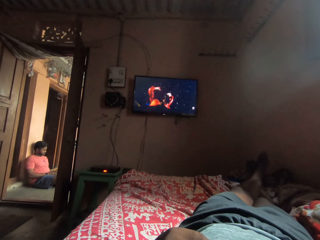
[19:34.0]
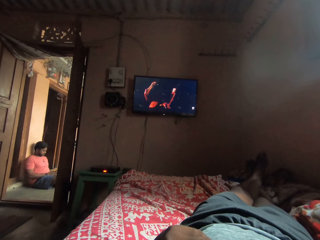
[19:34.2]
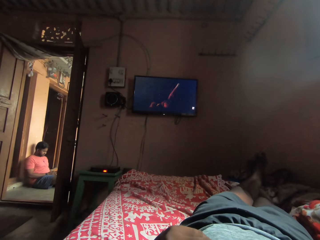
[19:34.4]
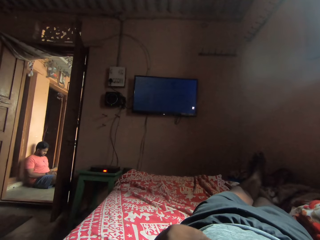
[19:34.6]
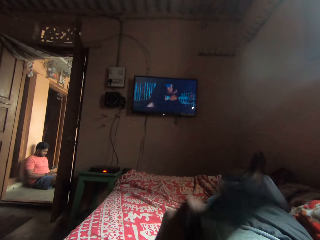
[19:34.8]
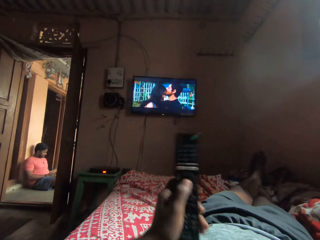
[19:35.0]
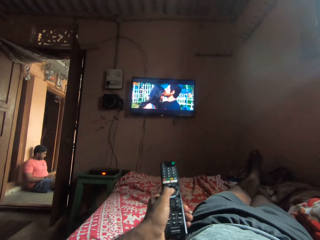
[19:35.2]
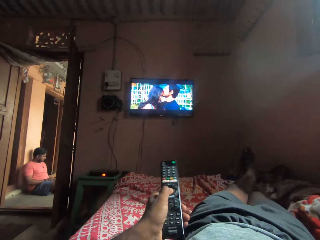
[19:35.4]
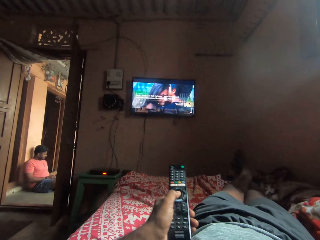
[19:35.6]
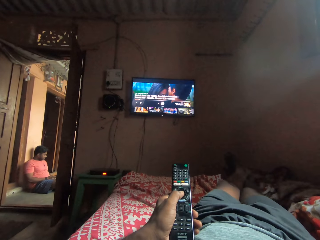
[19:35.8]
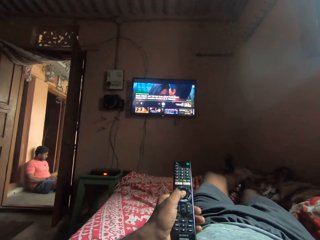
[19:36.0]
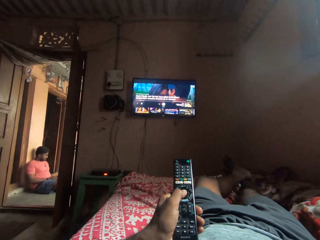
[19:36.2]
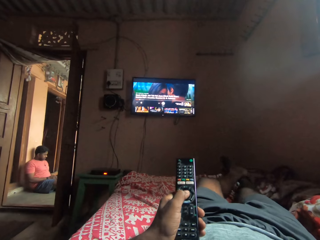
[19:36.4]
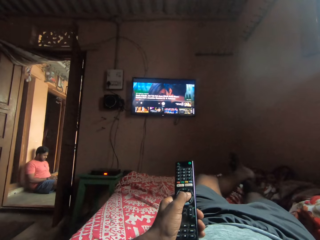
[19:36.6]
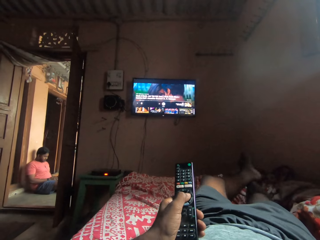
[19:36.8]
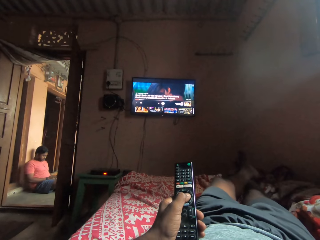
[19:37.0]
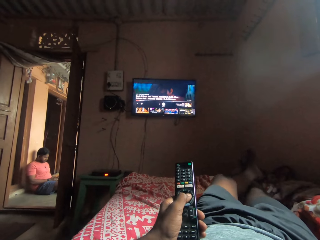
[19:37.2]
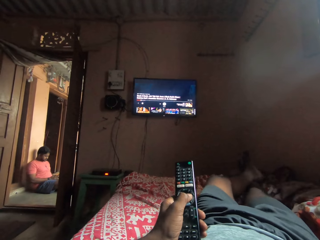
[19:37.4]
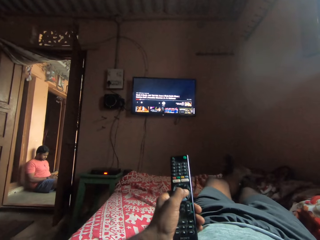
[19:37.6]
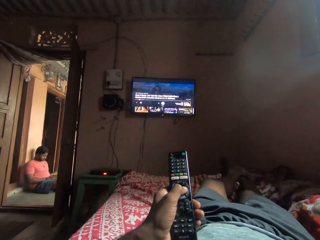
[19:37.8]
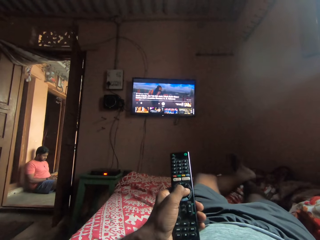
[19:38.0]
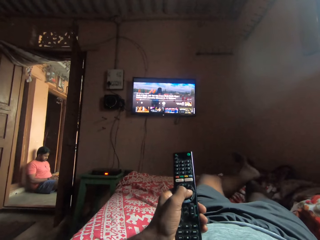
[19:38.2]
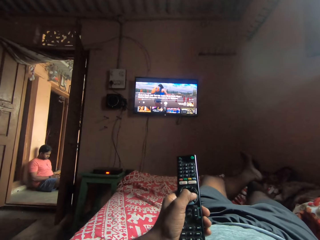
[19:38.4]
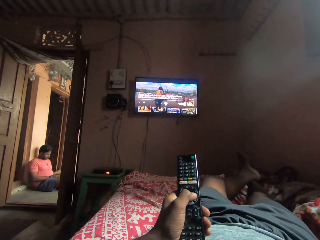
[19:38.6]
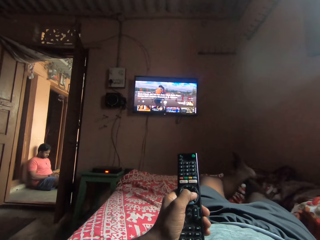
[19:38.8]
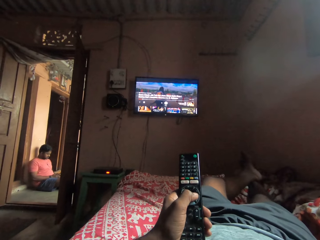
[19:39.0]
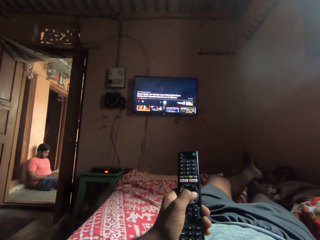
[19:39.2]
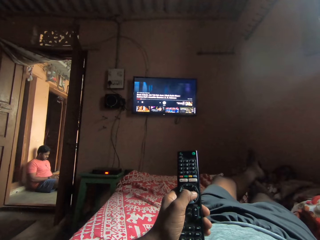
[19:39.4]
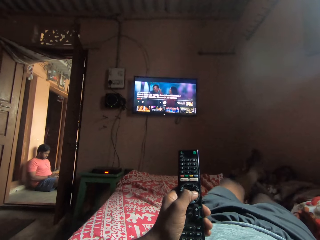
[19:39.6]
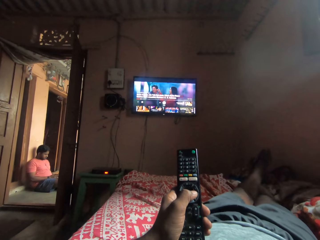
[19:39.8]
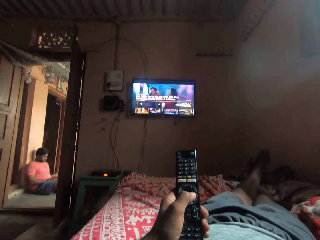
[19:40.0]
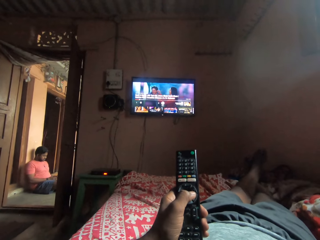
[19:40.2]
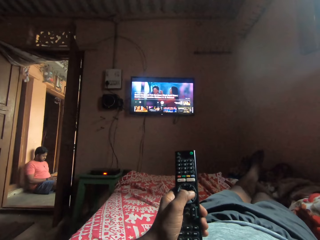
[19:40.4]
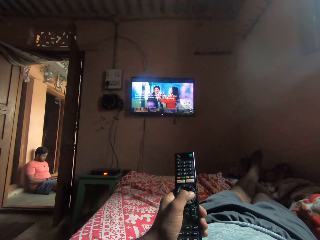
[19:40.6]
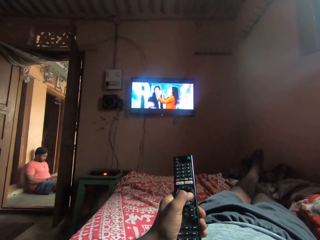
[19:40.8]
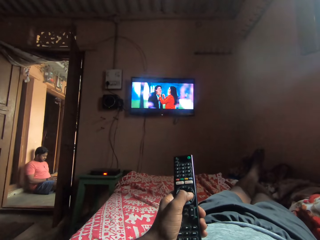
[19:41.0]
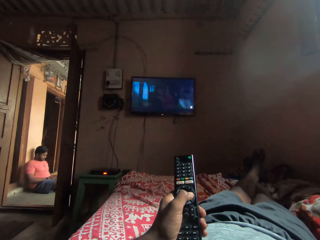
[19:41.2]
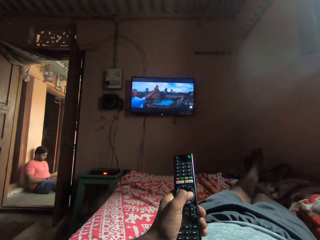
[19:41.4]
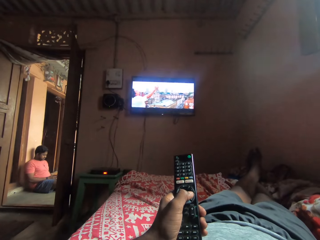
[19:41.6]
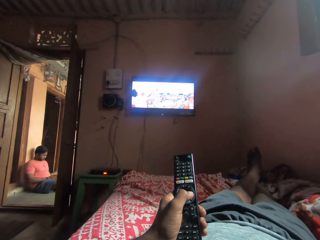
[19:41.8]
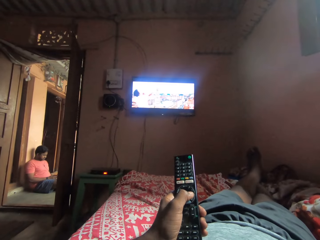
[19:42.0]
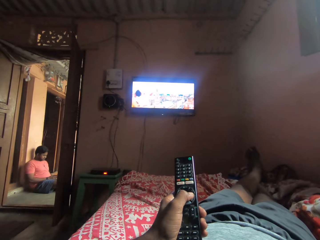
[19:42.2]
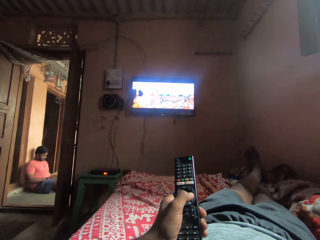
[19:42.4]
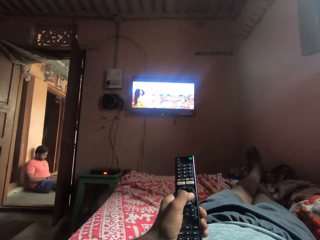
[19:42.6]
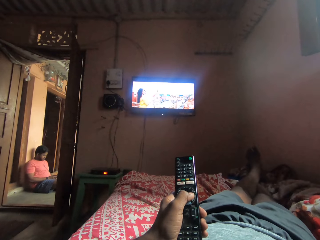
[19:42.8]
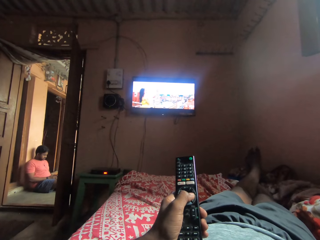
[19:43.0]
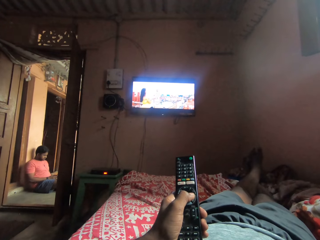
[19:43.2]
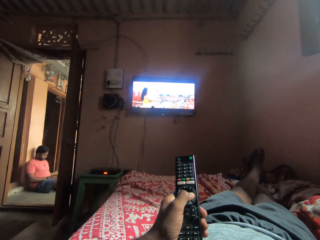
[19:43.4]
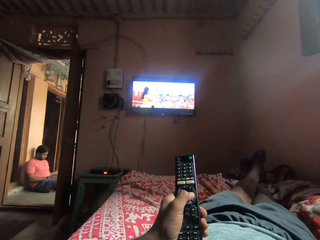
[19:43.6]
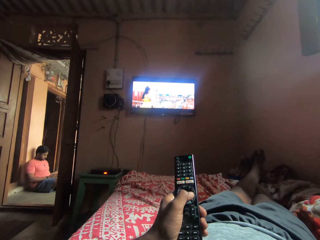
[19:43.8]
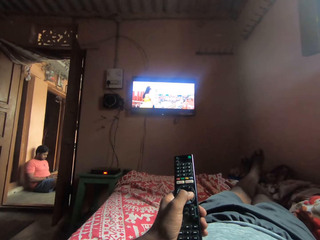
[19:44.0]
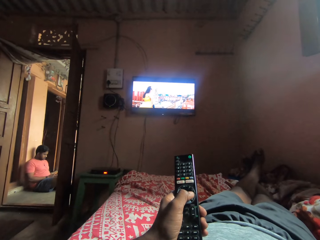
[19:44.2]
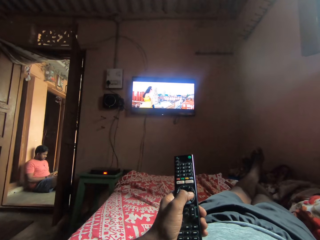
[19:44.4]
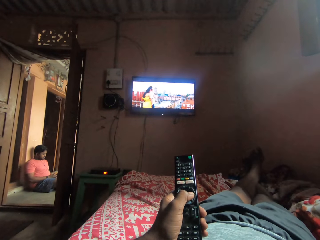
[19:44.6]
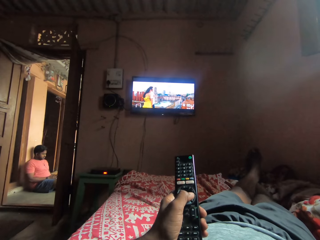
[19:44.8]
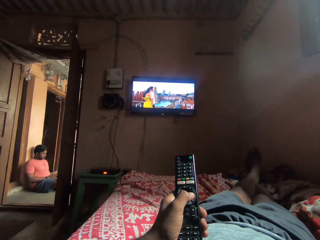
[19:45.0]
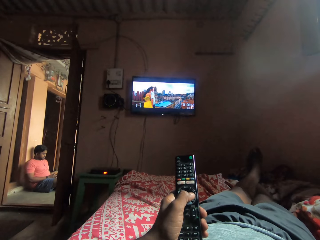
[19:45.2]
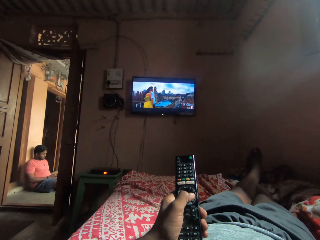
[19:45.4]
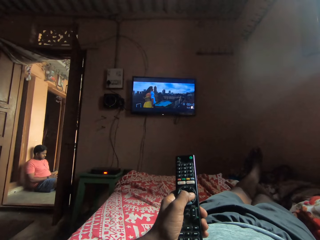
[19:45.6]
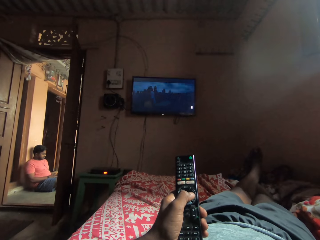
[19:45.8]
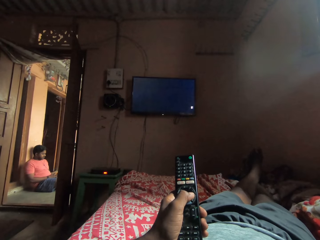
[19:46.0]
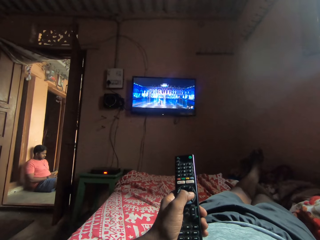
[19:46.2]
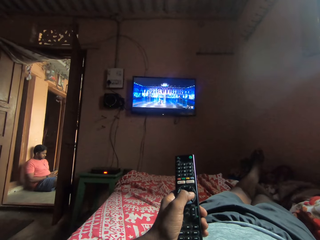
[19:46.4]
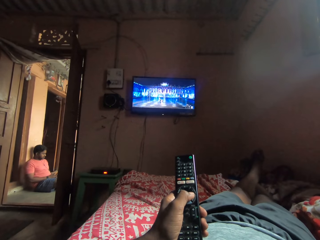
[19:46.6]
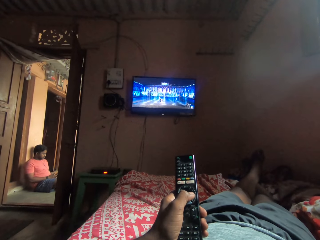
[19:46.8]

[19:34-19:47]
The camera wearer presses the remote. They move the leg. They watch the television.

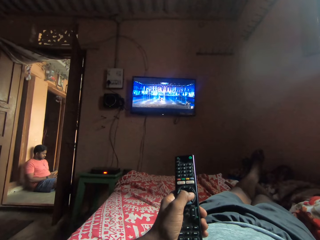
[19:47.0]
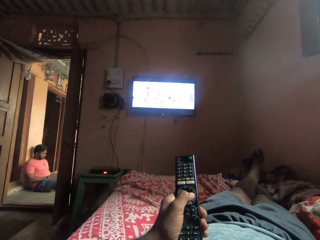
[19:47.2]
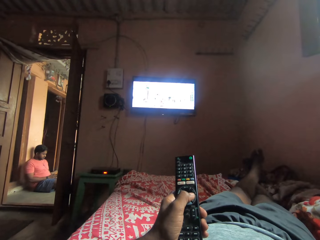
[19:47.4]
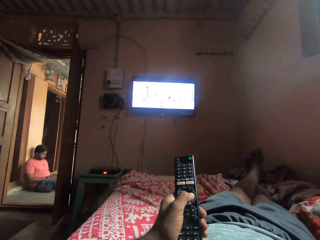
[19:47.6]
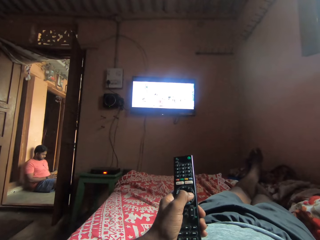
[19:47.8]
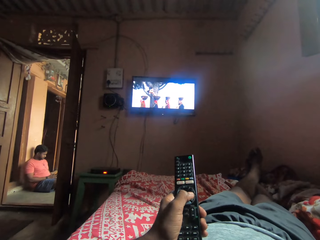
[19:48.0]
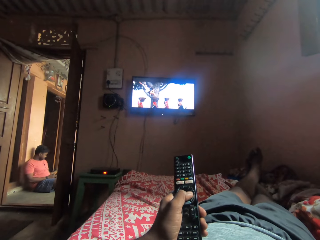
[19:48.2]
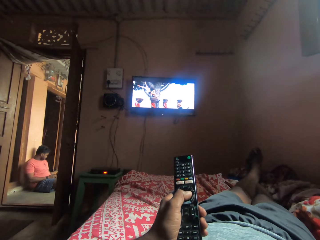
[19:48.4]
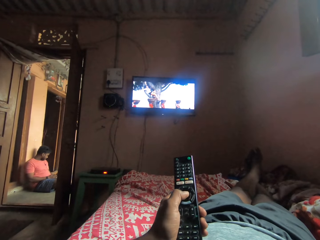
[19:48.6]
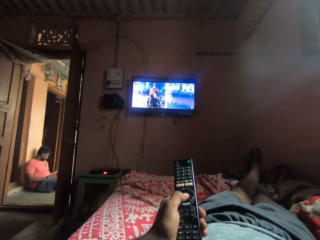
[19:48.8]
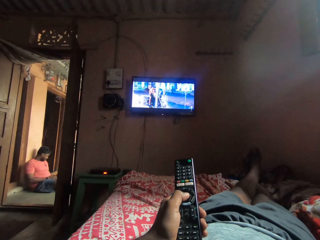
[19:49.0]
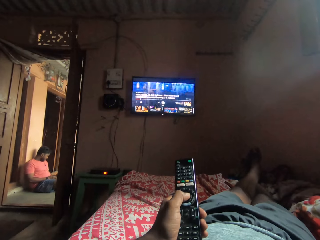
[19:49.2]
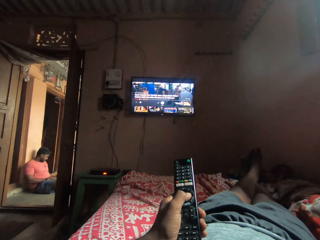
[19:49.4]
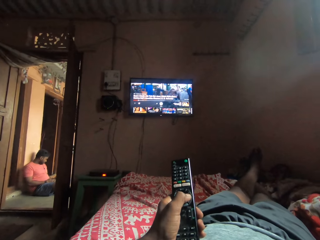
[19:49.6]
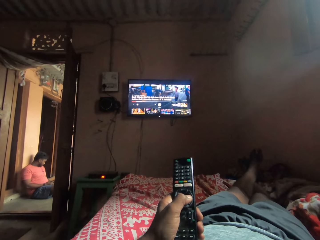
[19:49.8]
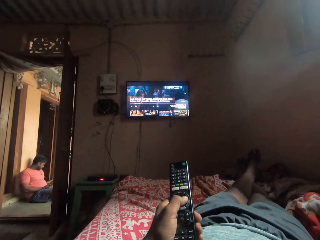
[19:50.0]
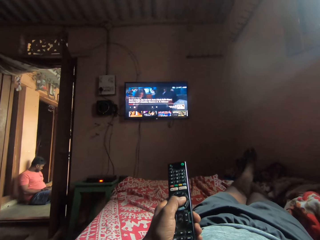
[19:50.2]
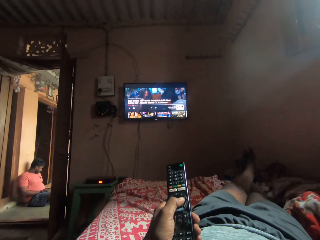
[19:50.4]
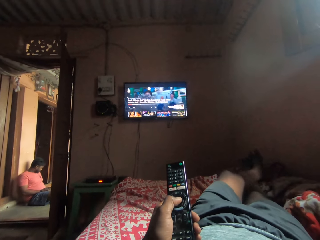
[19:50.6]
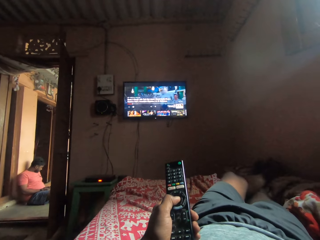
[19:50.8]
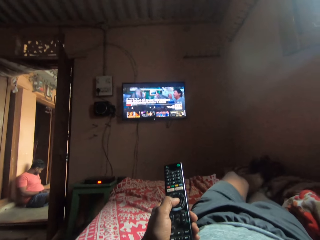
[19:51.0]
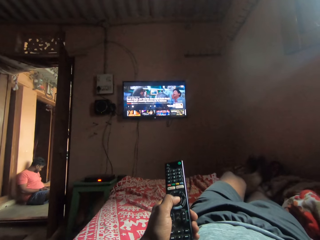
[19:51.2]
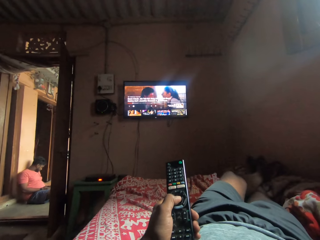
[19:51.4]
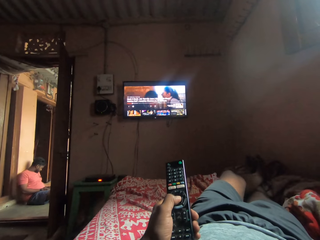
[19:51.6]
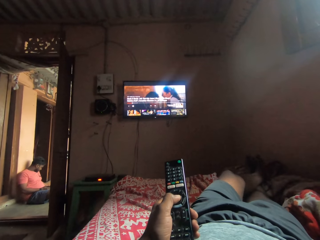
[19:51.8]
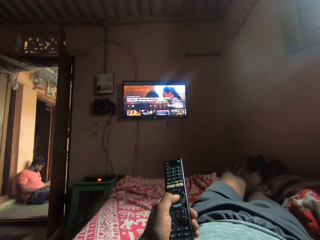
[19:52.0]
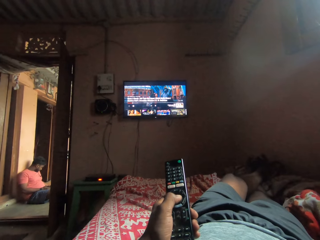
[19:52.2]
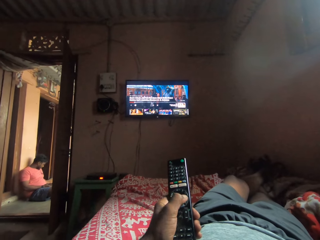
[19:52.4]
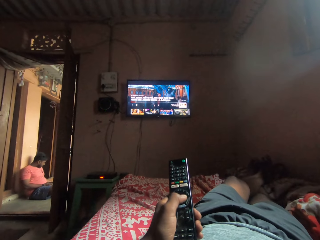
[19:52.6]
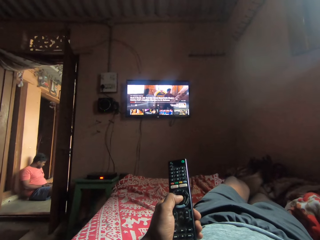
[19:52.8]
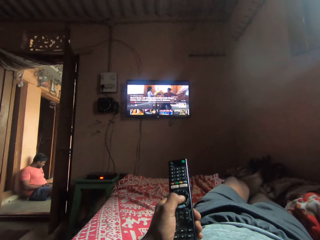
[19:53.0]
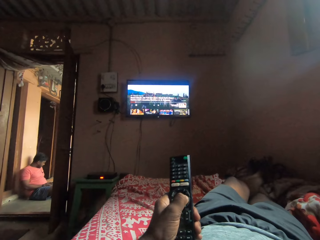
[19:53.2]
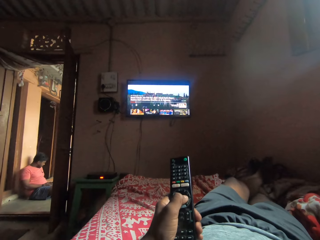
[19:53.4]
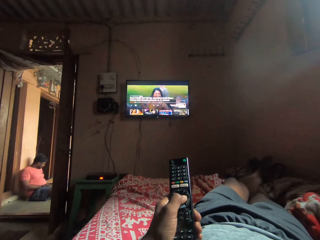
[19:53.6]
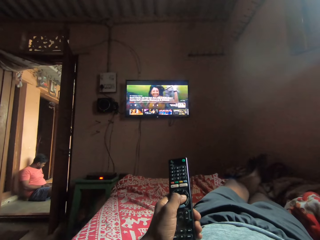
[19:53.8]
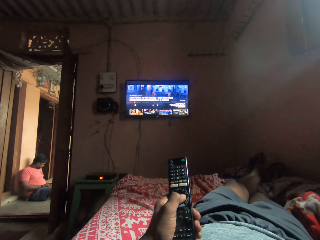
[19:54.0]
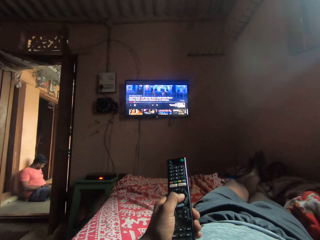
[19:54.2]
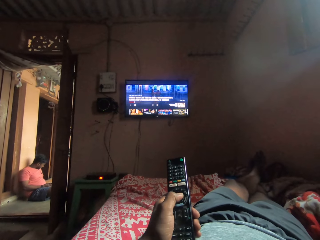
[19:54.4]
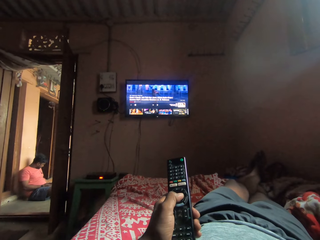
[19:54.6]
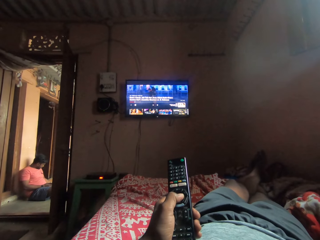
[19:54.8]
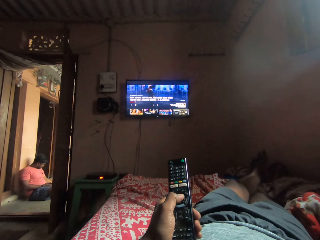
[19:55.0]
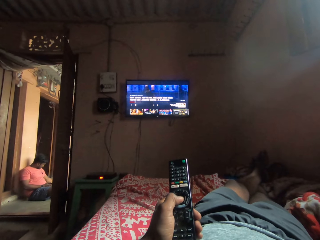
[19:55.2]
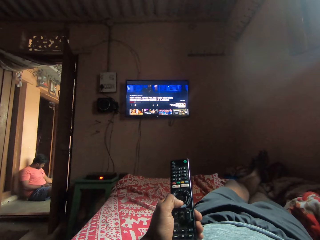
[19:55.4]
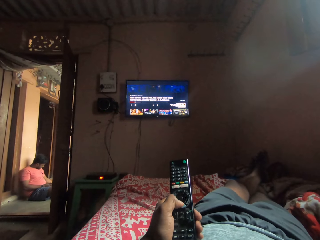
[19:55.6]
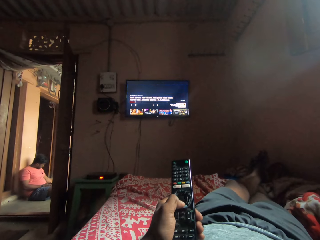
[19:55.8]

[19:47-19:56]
The camera wearer presses the remote.
